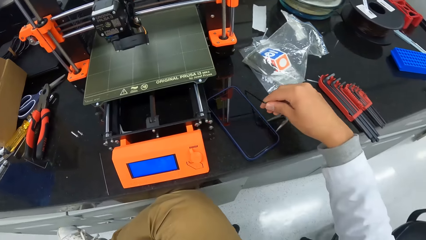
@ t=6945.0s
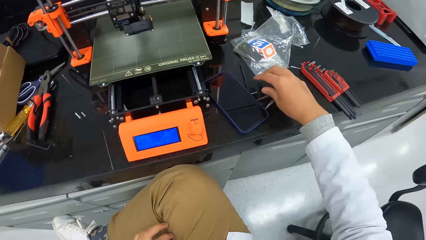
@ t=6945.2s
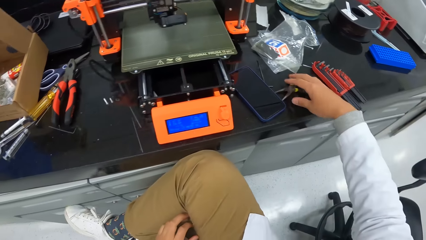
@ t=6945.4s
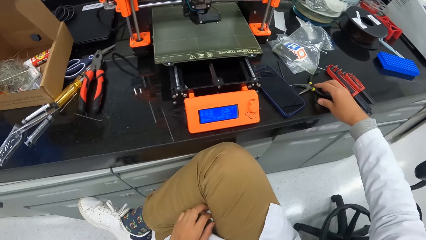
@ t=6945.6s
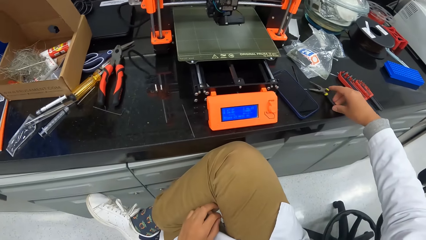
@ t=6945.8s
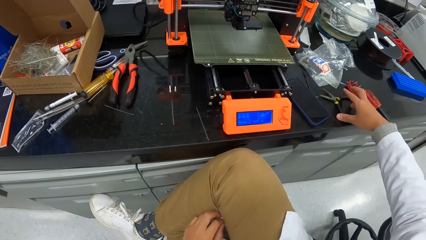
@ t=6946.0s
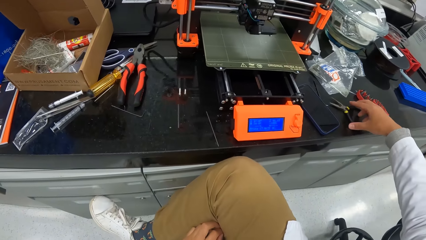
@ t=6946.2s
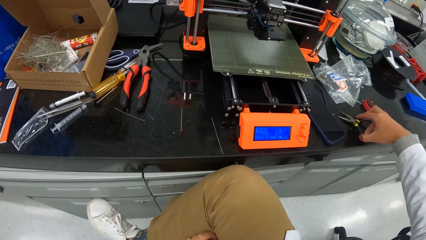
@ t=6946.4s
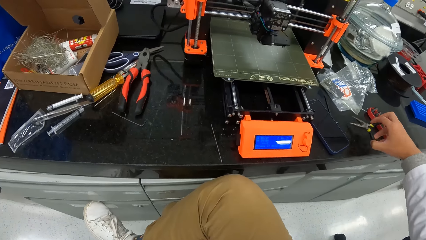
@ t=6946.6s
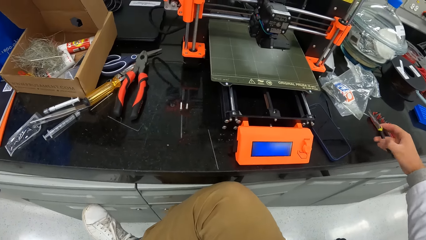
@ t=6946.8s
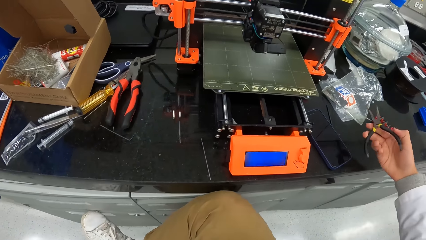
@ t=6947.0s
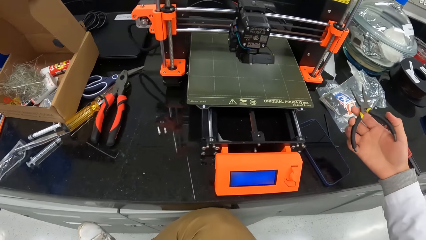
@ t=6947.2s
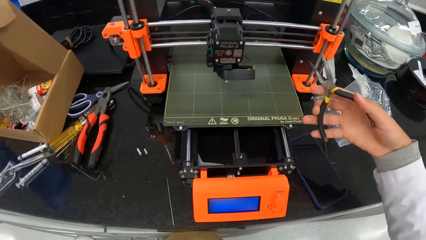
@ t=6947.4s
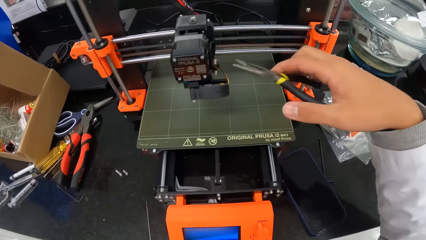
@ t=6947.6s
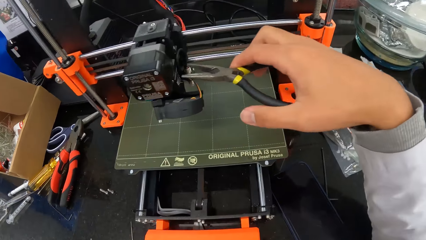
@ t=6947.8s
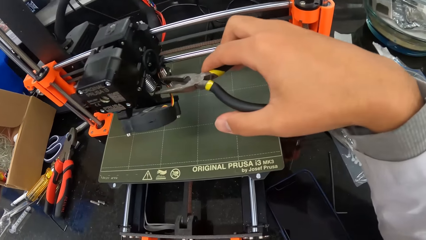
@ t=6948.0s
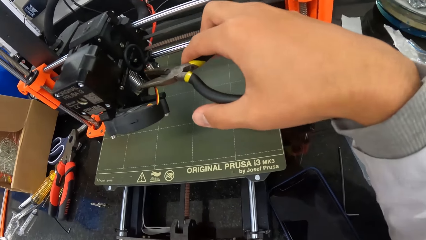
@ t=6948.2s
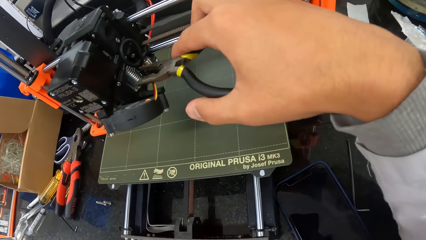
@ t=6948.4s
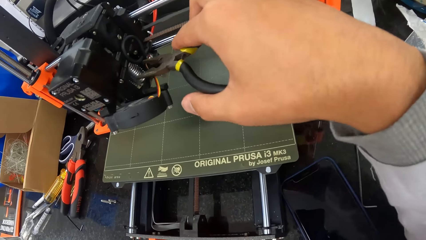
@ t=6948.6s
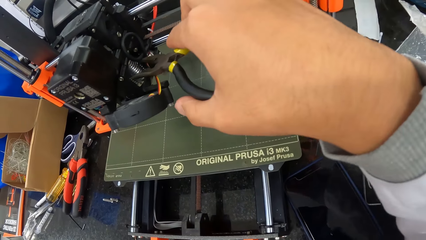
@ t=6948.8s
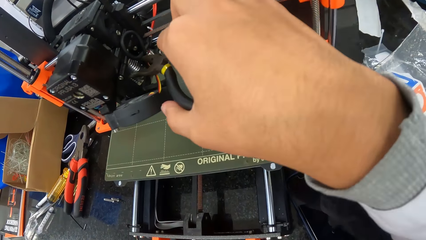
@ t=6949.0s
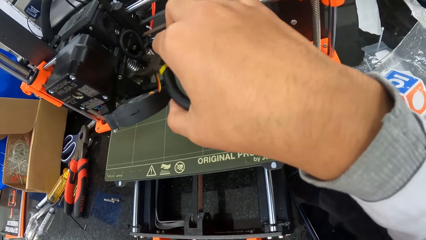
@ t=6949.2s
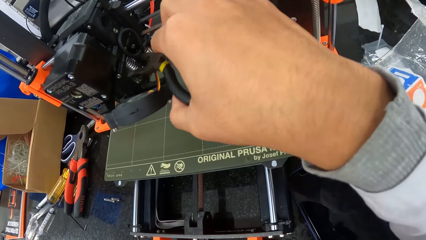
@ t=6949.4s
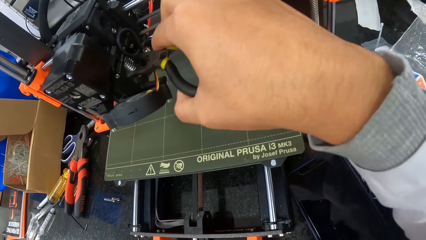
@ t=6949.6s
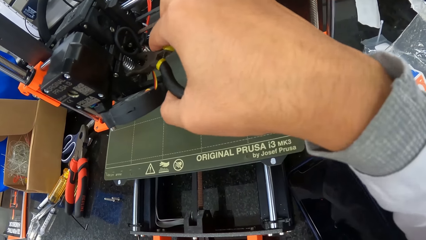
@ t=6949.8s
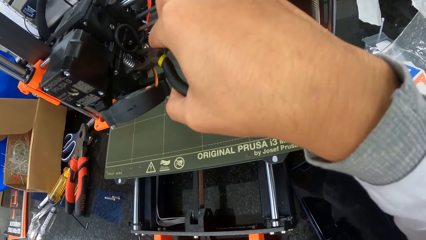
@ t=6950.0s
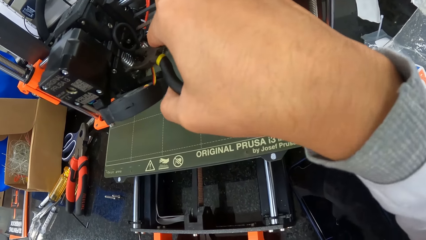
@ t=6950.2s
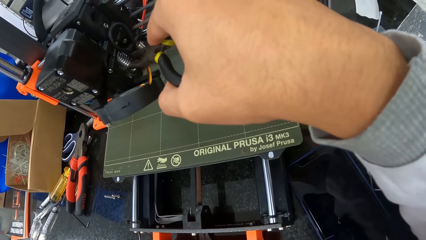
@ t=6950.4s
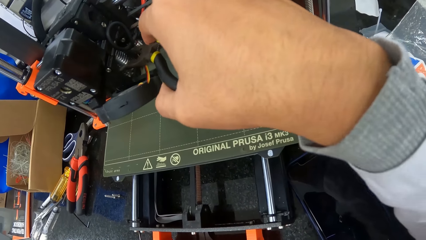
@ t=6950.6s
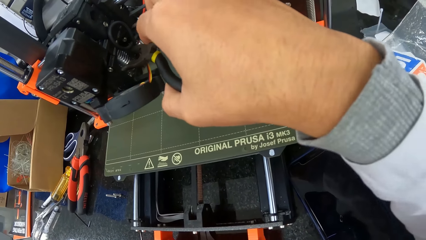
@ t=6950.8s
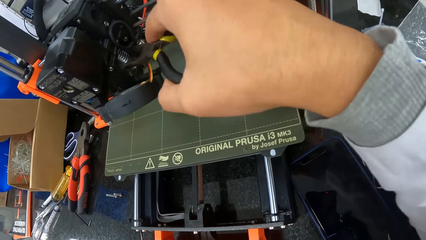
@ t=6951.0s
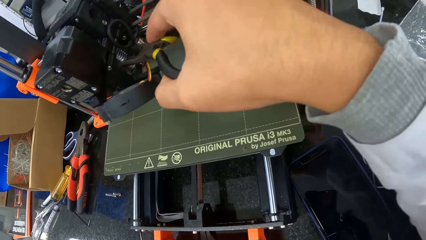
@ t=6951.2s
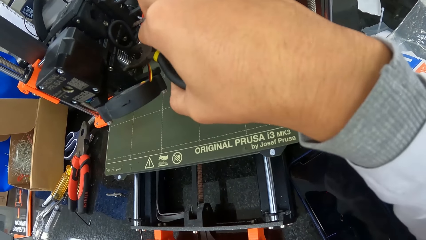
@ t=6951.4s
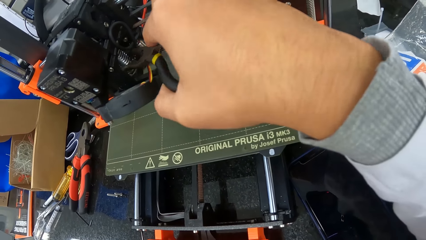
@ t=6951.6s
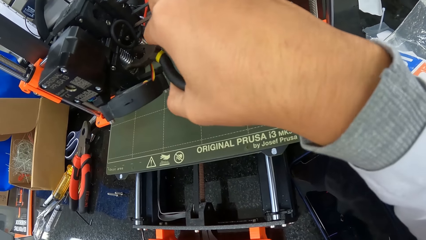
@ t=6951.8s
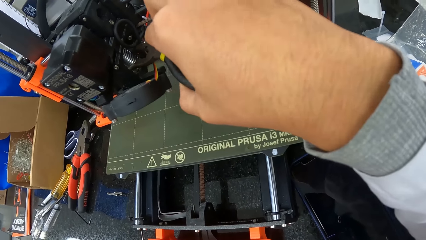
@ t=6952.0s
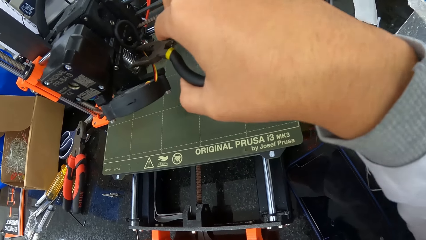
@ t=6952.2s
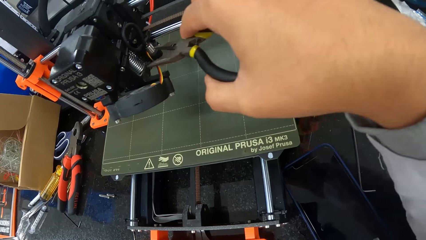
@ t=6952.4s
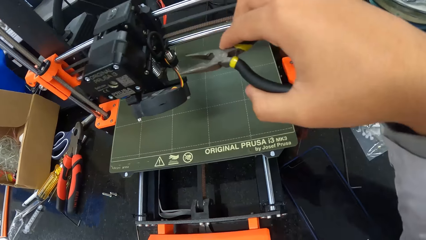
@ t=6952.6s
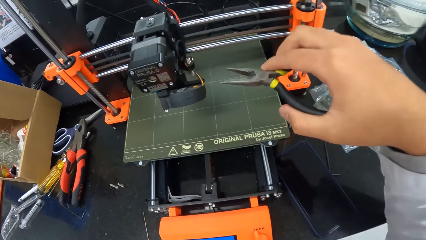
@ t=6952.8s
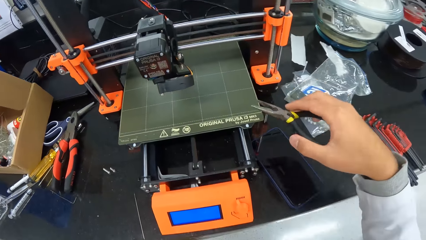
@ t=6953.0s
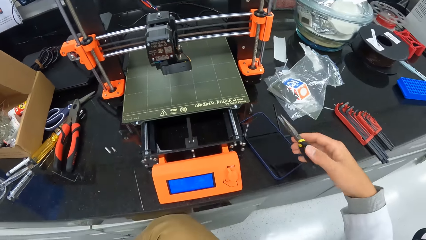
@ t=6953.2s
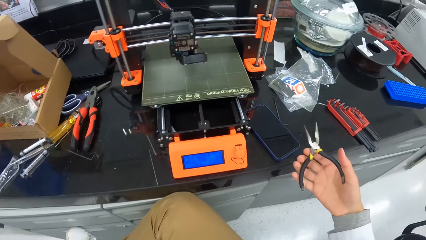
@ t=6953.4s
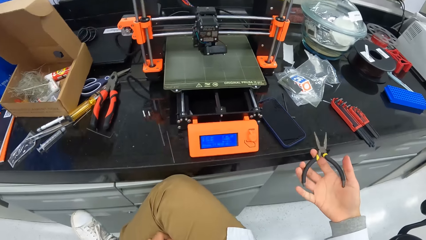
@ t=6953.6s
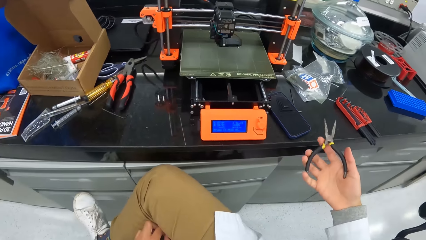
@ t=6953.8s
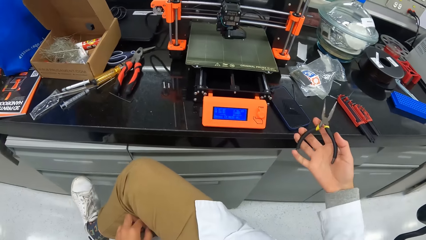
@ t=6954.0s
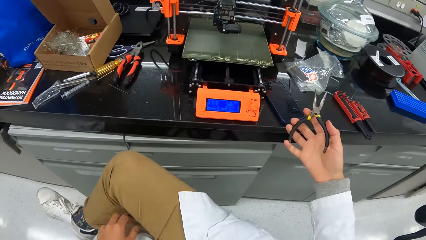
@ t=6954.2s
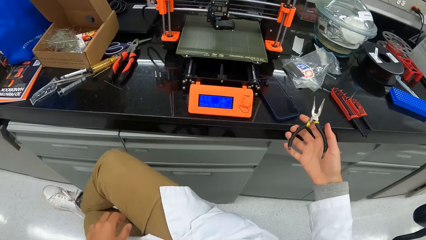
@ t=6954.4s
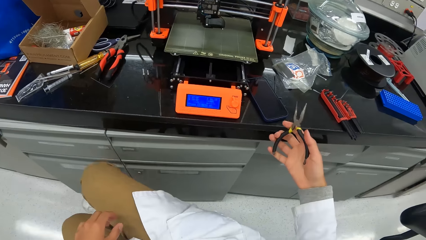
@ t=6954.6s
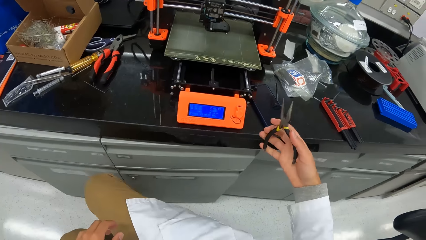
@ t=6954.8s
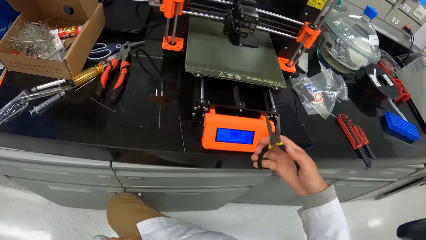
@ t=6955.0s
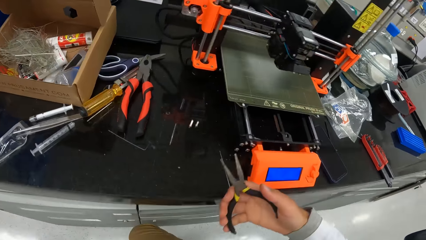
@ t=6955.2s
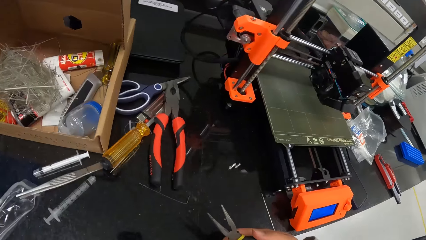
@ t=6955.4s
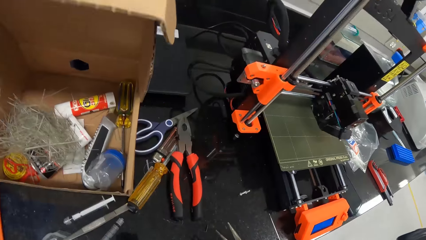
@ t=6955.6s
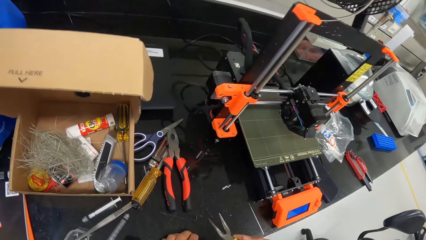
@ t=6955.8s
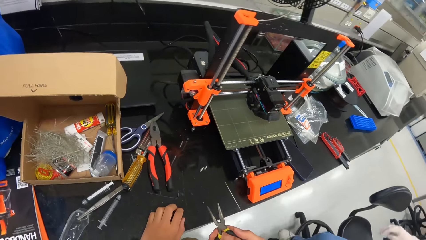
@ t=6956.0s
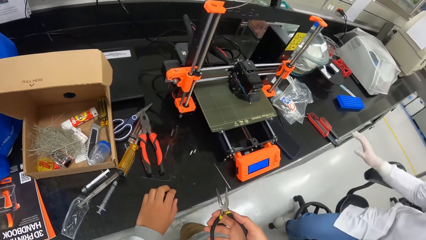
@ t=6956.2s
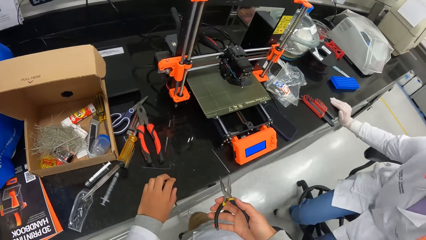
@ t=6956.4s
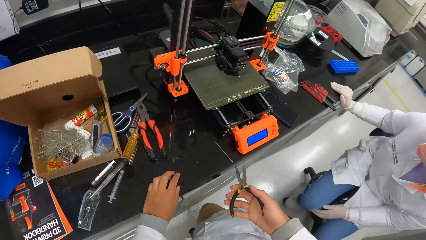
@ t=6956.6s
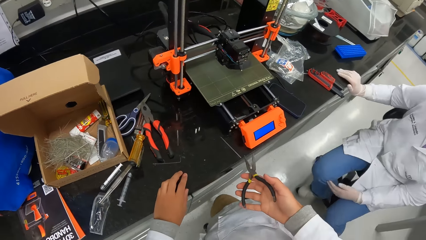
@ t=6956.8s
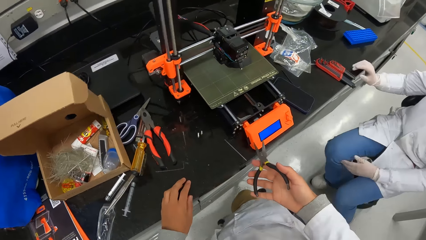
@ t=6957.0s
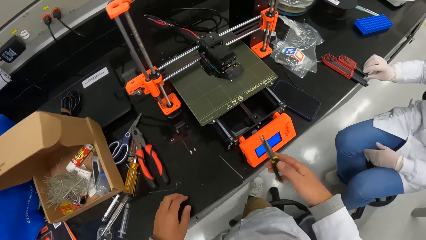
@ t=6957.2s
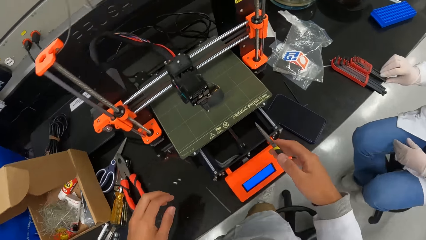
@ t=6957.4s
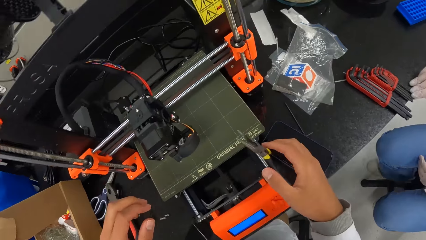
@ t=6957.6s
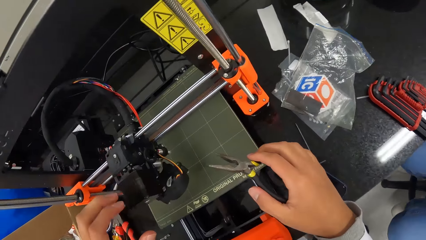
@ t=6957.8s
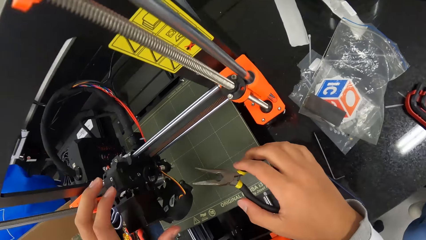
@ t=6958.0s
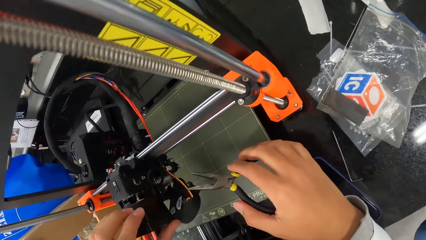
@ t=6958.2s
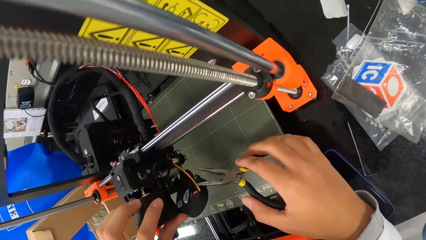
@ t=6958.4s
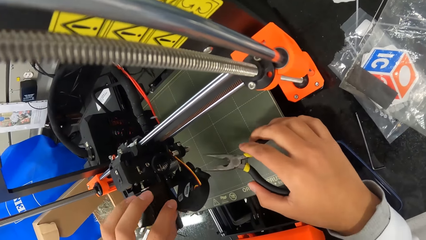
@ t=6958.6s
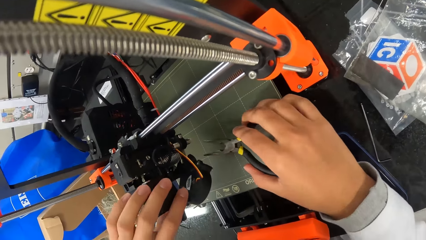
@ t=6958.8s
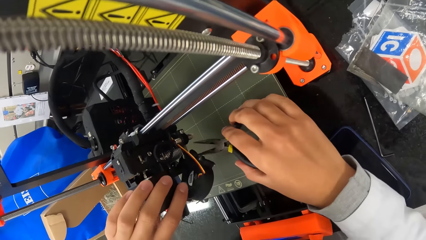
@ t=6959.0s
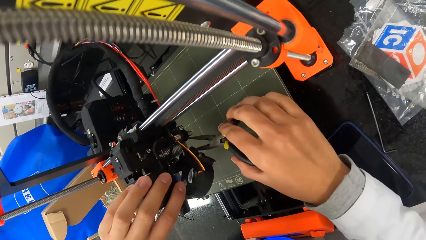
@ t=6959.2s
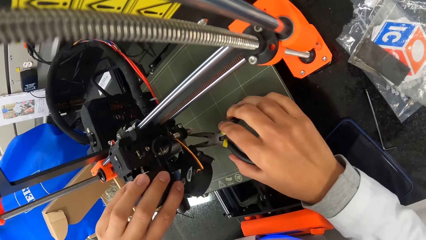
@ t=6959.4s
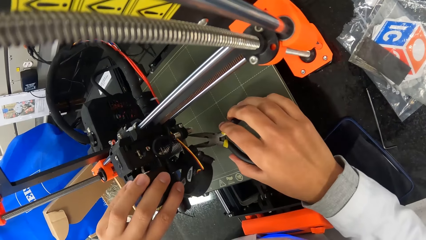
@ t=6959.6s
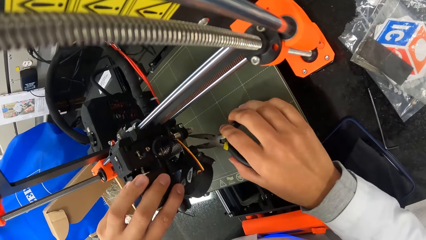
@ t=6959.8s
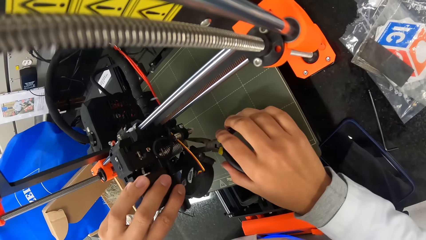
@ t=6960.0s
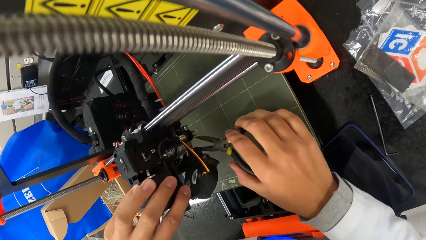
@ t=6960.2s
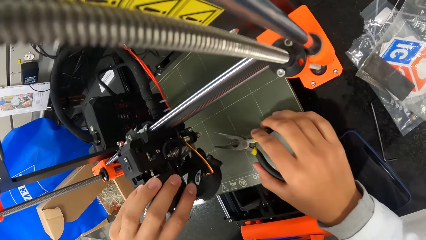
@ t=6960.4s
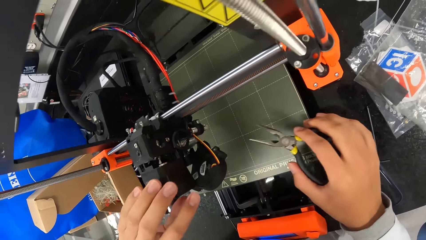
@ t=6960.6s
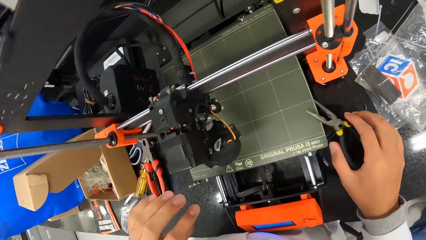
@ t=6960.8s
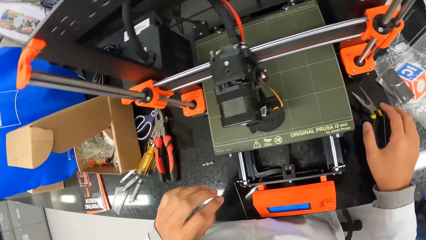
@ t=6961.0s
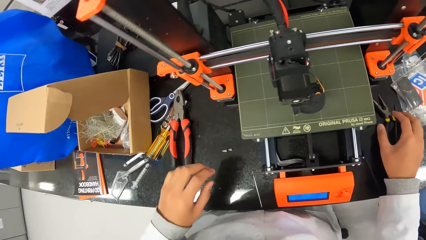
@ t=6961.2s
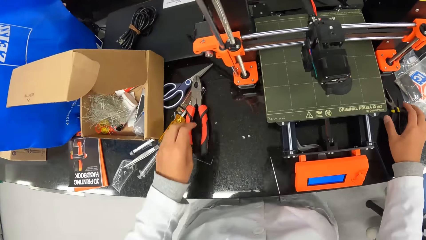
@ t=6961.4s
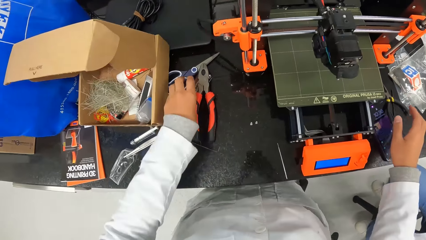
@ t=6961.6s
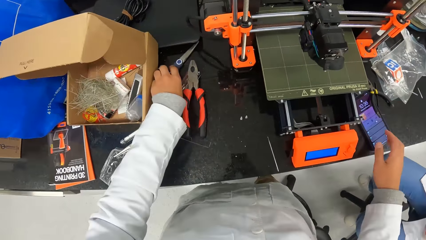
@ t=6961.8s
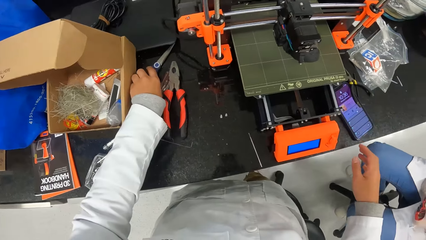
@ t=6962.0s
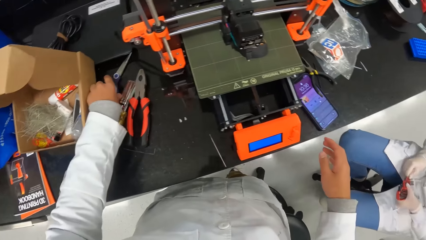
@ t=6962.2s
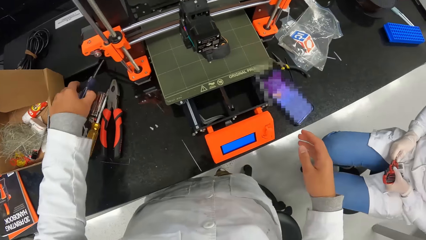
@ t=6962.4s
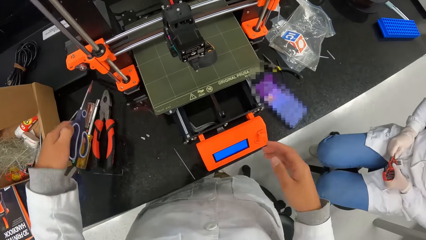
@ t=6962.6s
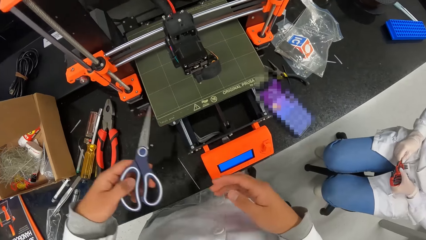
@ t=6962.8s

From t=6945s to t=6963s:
The camera wearer drops the allen key on the countertop with his right hand. He touches the plier with his right hand. He picks up the plier on the countertop with his right hand. He tugs at the metal spring in the hotend assembly with the plier in his right hand. He holds part of the machine with the plier. He stands up from the seat. The woman sits on a seat. The woman touches a set of allen keys on the countertop with her right hand. The camera wearer tugs at the hotend assembly with his left hand. He drops the plier in his right hand on the countertop. He touches scissors on the countertop with his left hand. He picks up the scissors on the countertop with his left hand.
